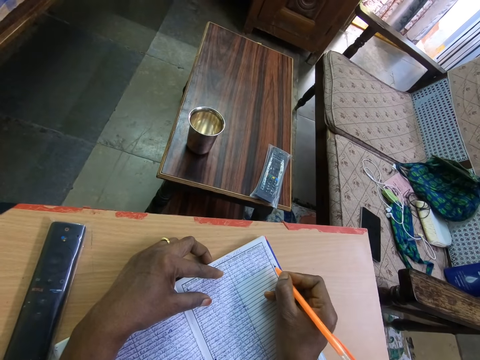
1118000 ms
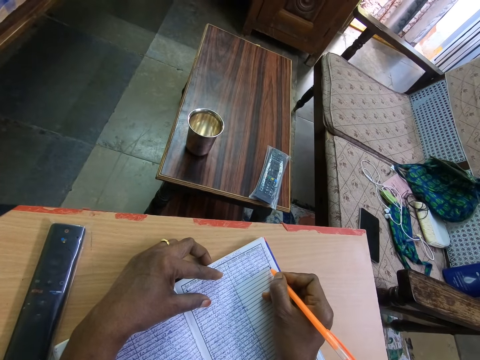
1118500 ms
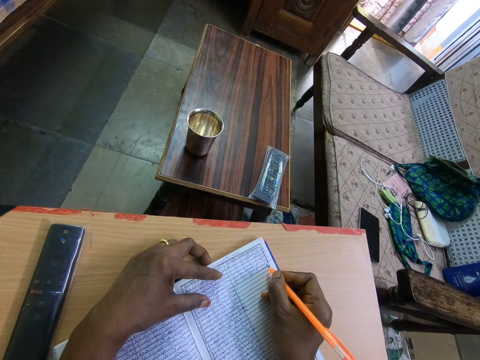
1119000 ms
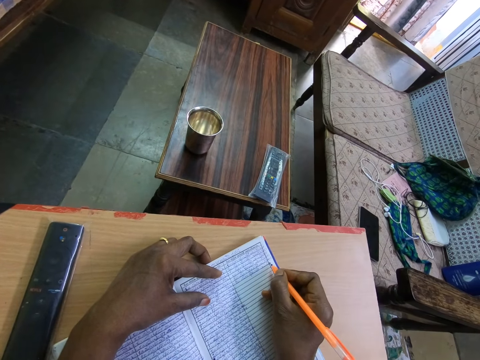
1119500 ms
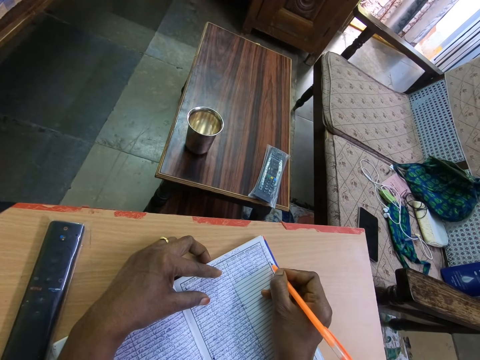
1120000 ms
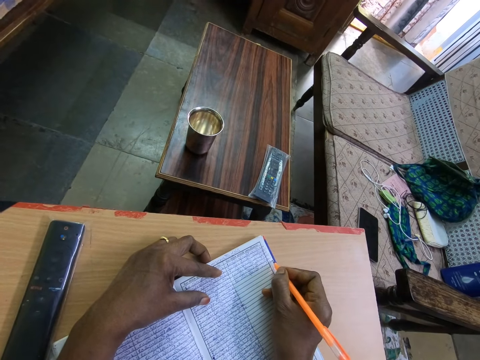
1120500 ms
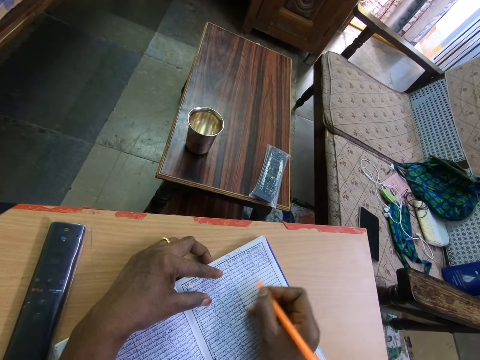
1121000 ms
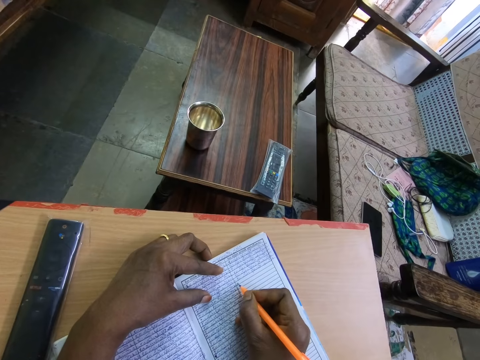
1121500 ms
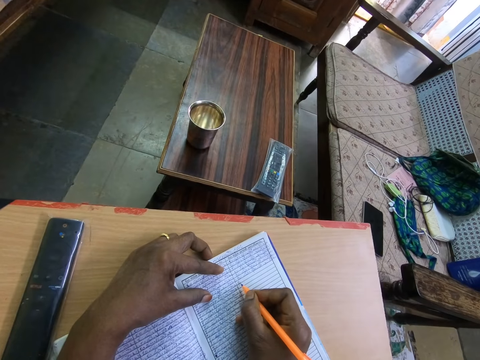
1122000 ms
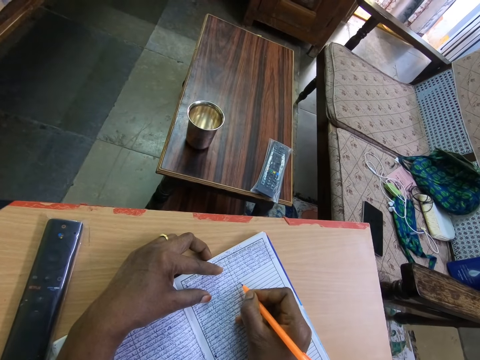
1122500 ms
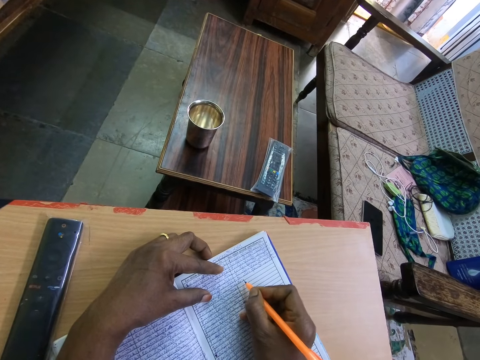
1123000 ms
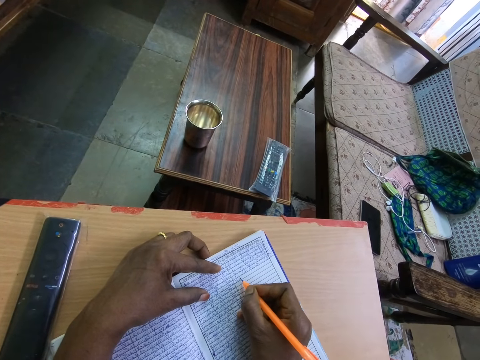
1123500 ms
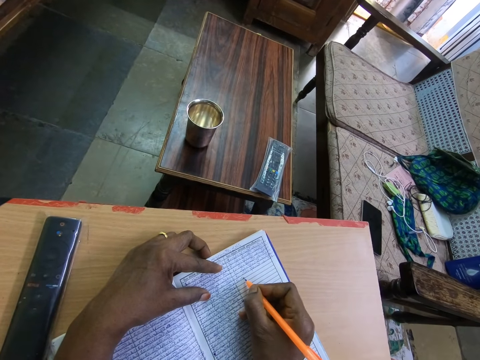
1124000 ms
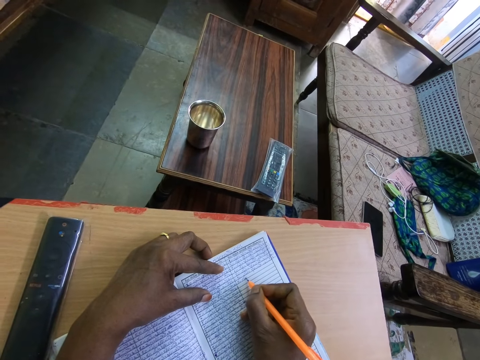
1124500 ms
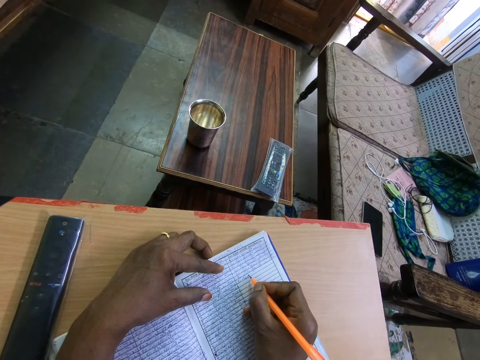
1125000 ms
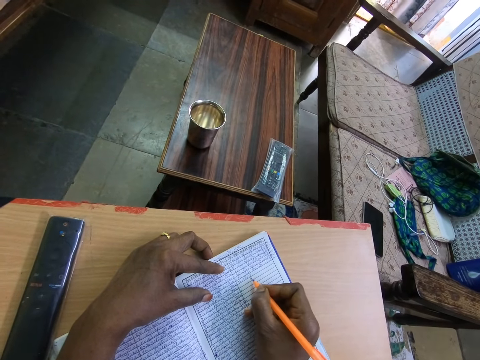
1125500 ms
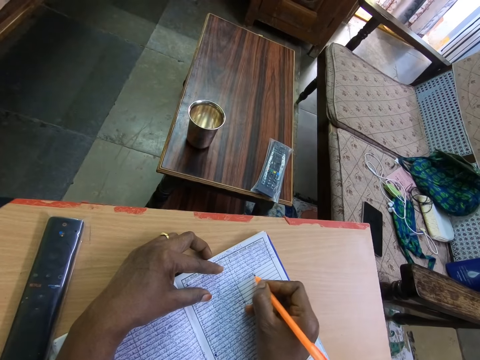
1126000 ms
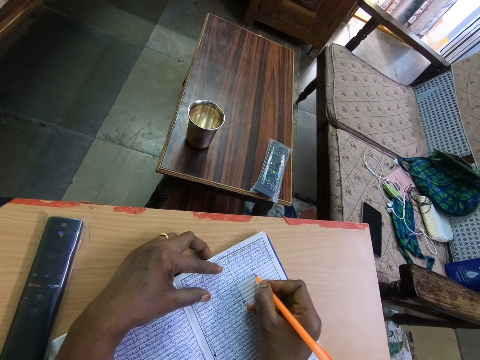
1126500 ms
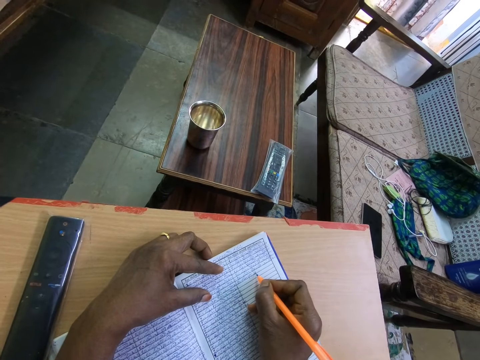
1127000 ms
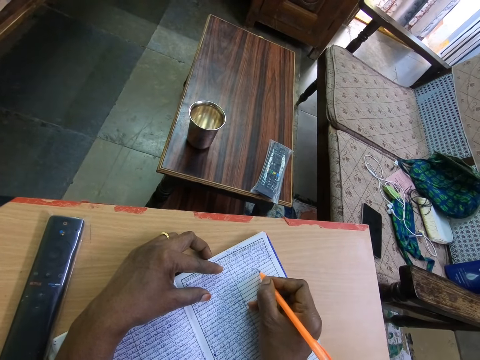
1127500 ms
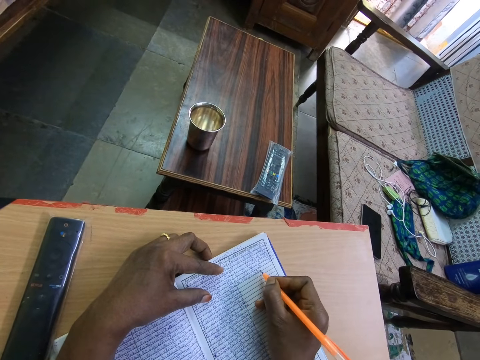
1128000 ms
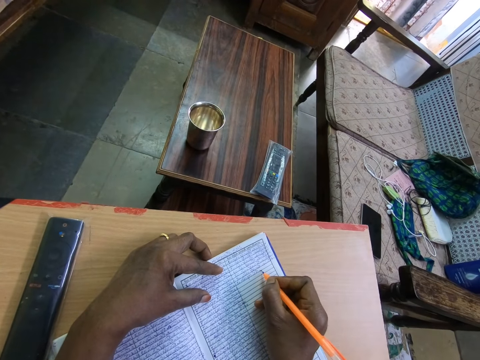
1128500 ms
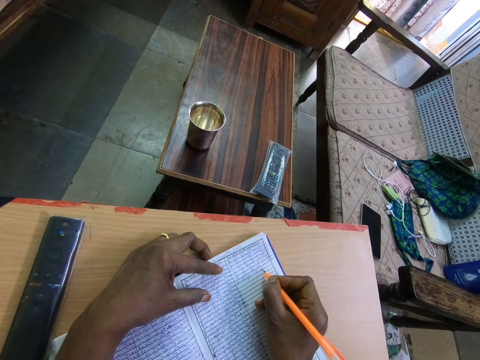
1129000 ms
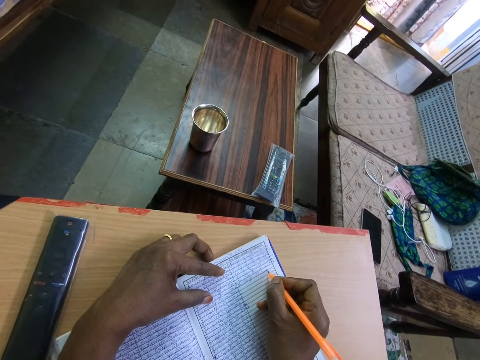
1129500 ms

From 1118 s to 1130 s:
The camera wearer stops. They adjust a pen on a book. They write on the book with the pen.

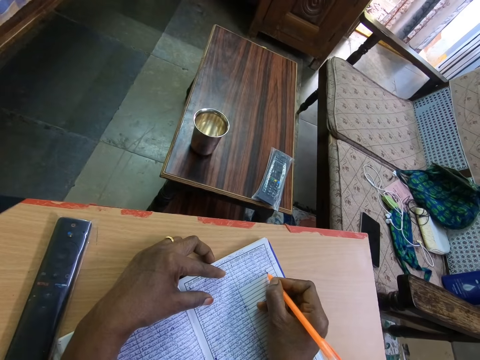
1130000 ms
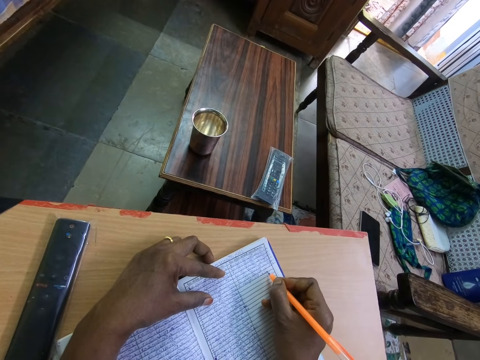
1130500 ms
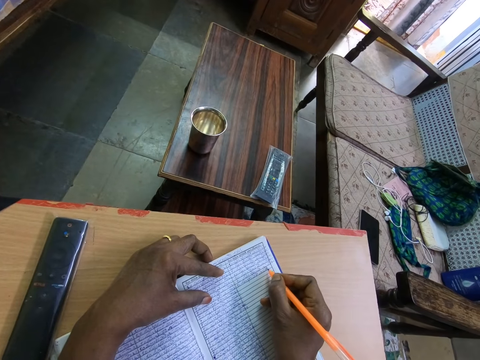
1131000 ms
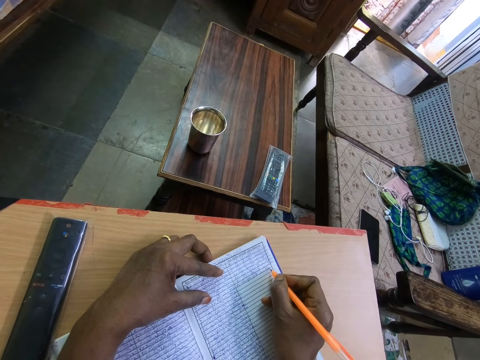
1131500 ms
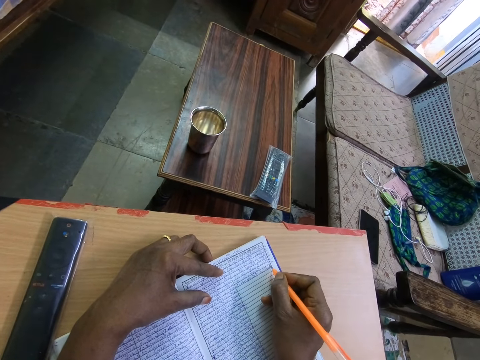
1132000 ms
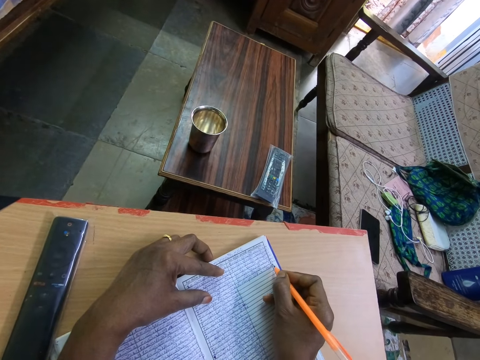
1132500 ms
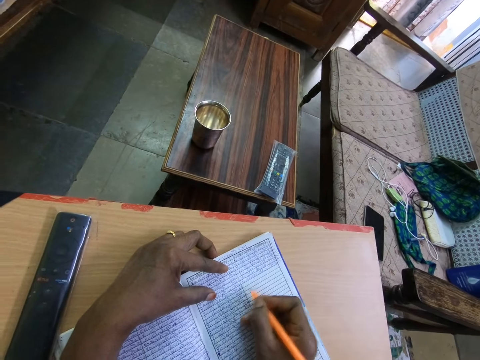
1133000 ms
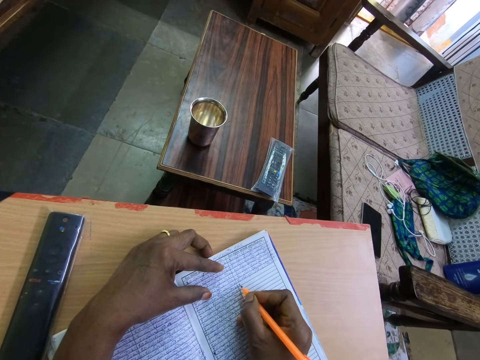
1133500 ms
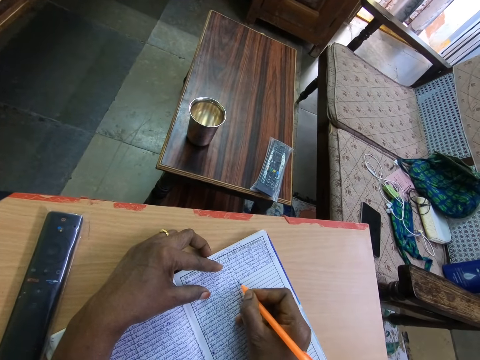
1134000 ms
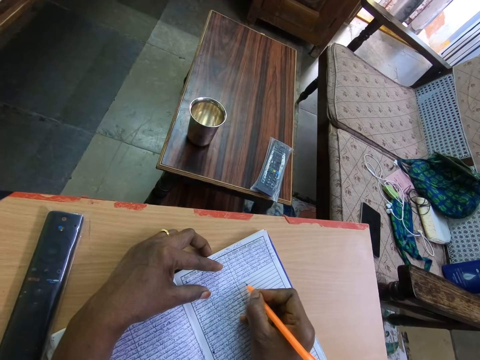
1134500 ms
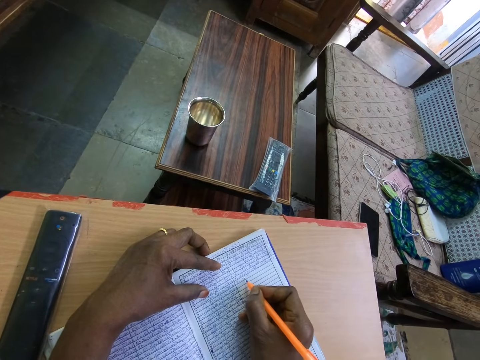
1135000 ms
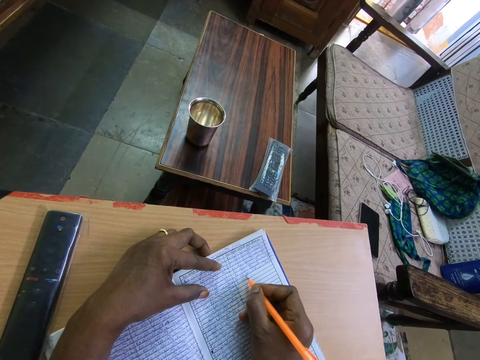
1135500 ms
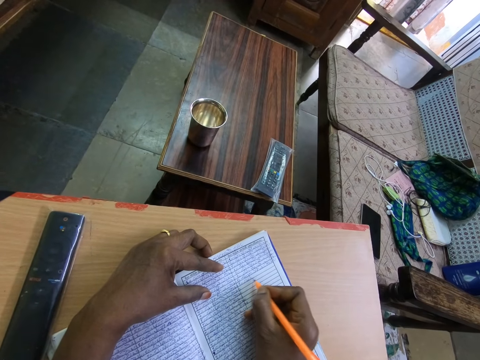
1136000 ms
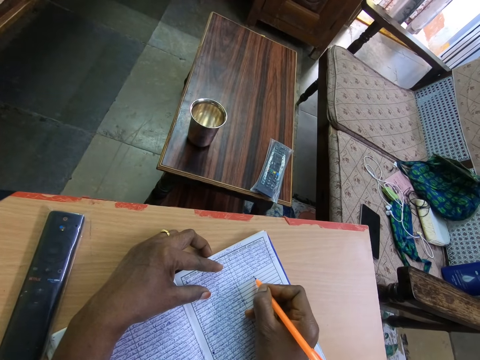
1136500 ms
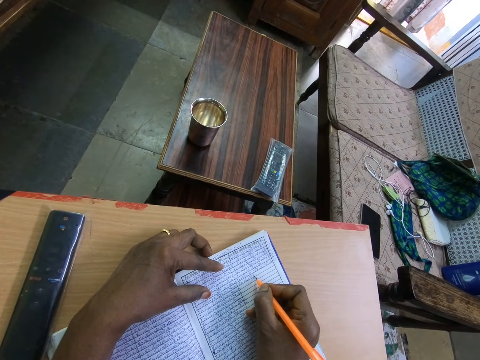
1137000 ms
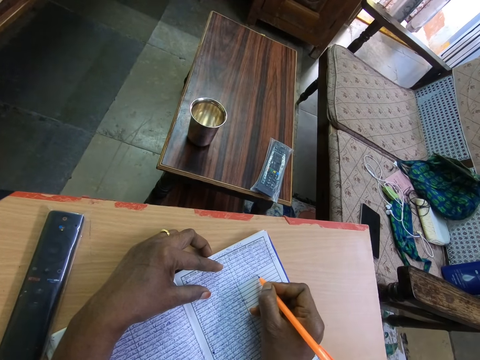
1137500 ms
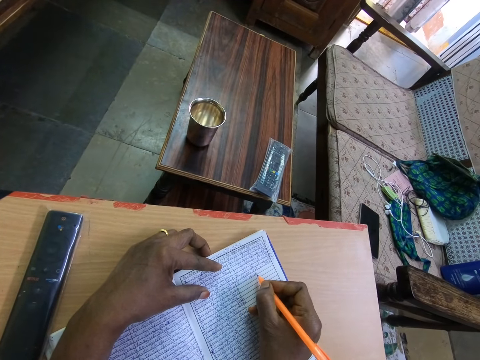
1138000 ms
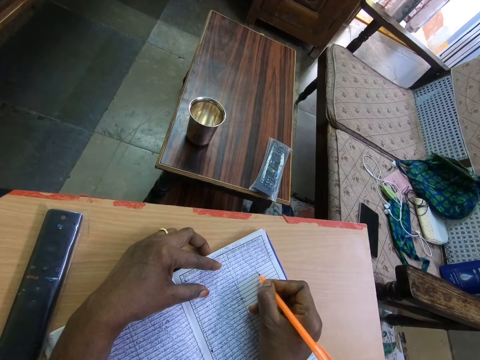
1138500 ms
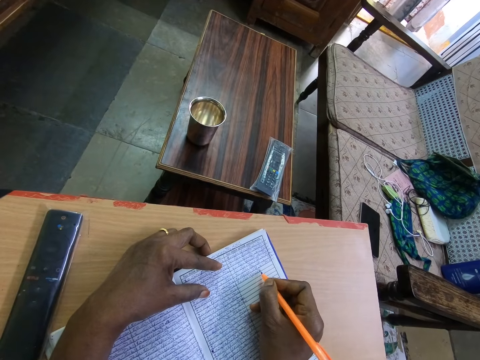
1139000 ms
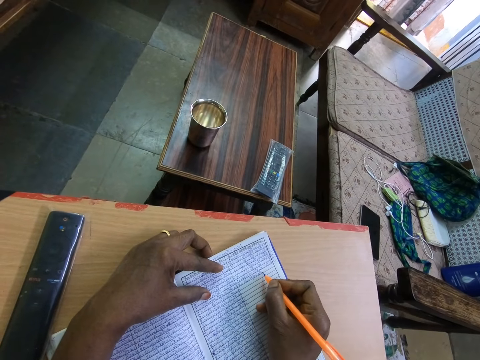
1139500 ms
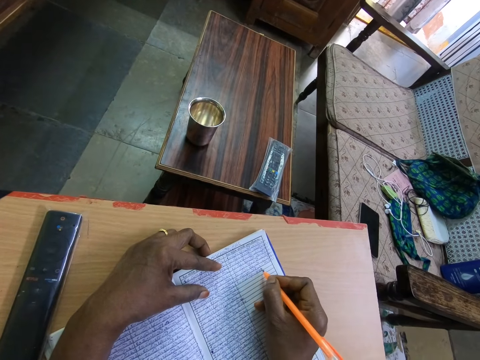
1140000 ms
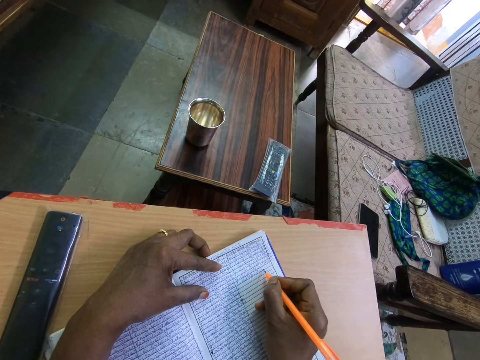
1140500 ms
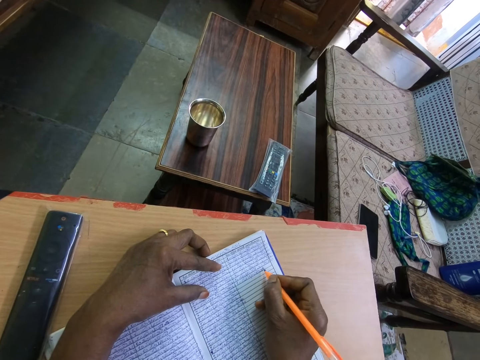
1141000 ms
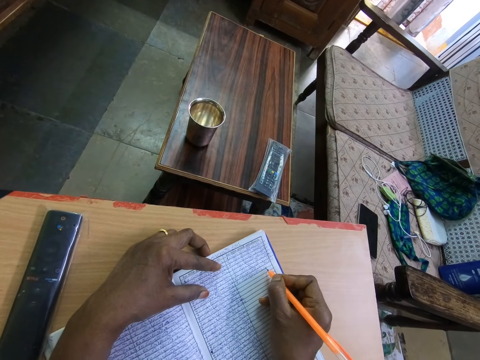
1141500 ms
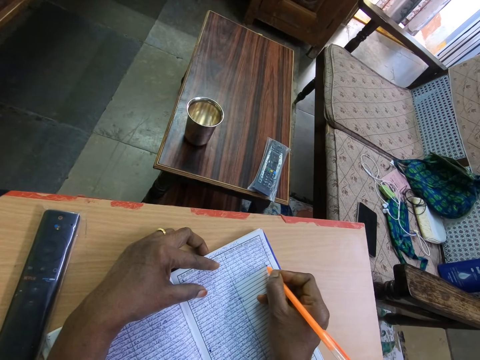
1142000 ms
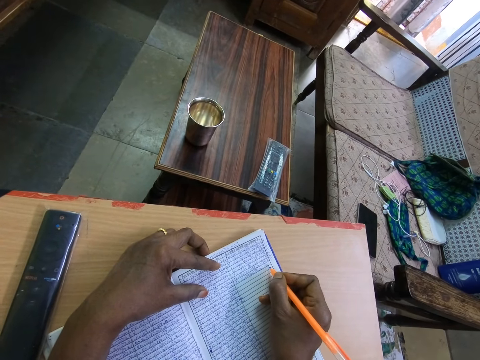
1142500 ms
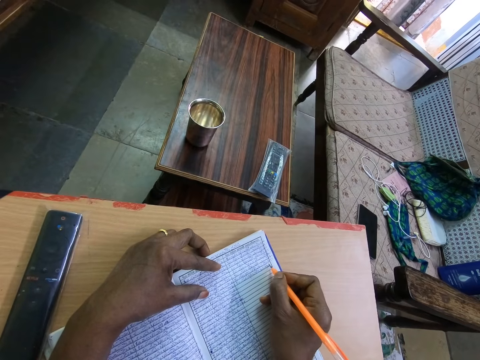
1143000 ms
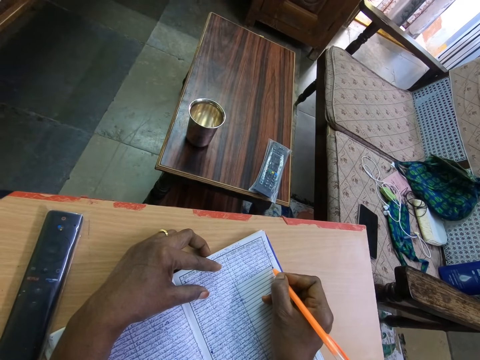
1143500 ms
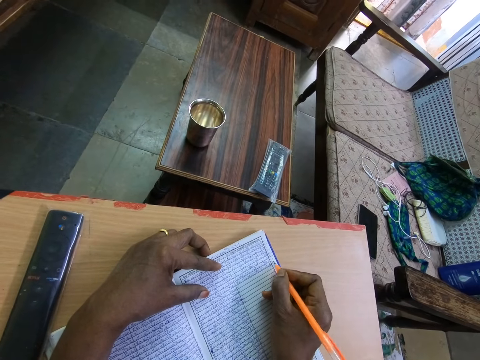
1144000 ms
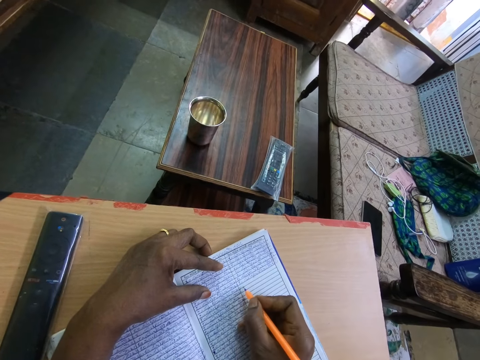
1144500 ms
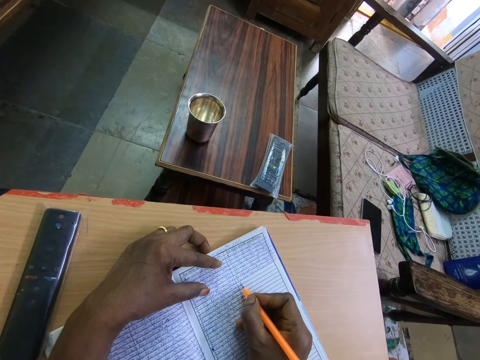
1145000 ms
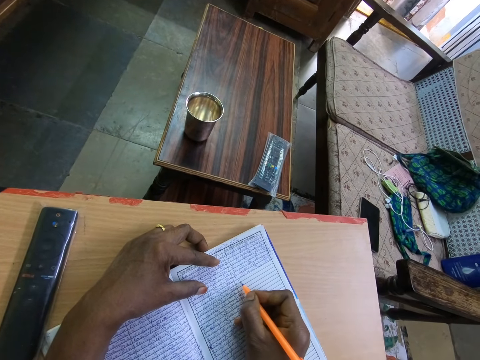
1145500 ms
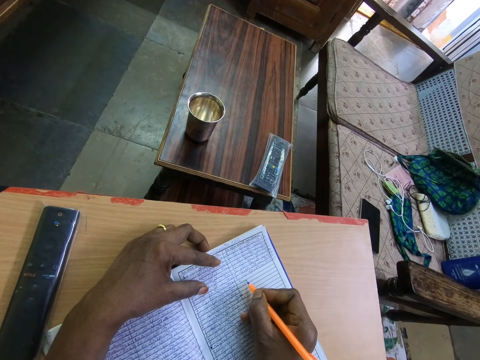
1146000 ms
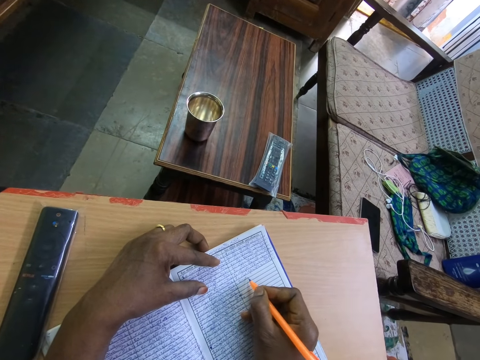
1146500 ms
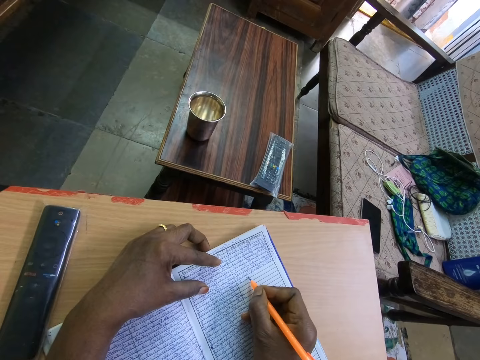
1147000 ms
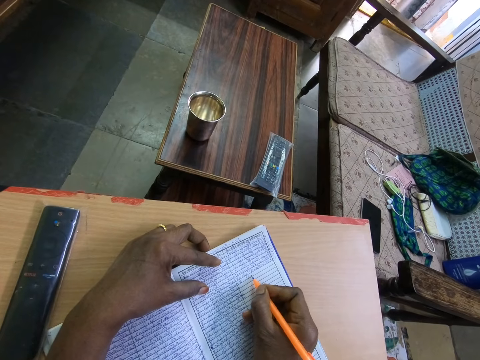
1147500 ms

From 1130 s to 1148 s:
The camera wearer stops. They adjust a pen on a book. They write on the book with the pen. They stop. They adjust the pen on the book. They write on the book with the pen.
